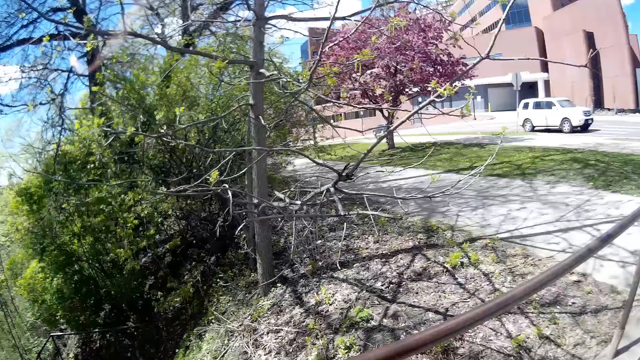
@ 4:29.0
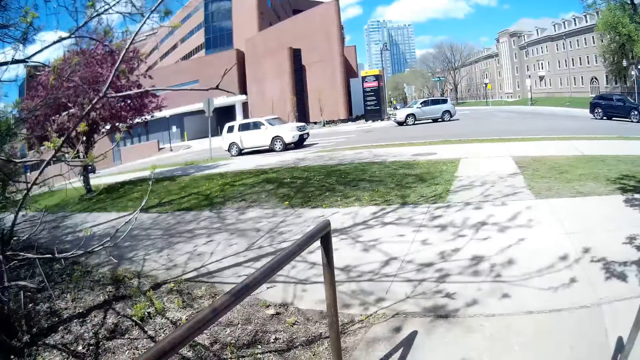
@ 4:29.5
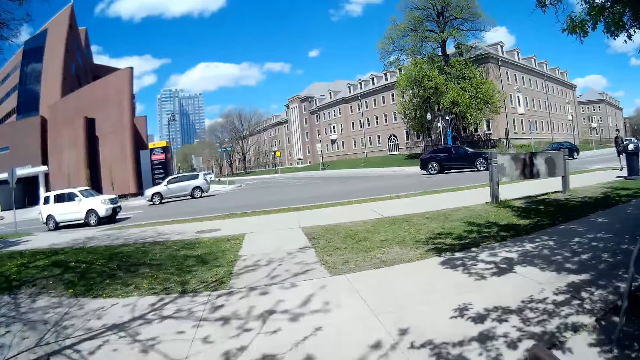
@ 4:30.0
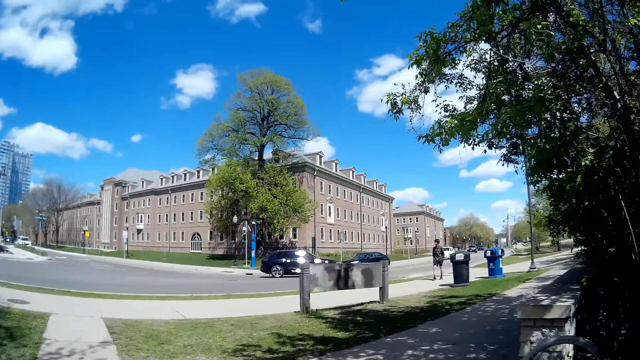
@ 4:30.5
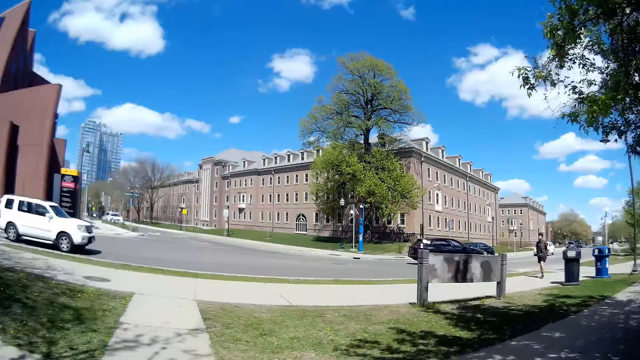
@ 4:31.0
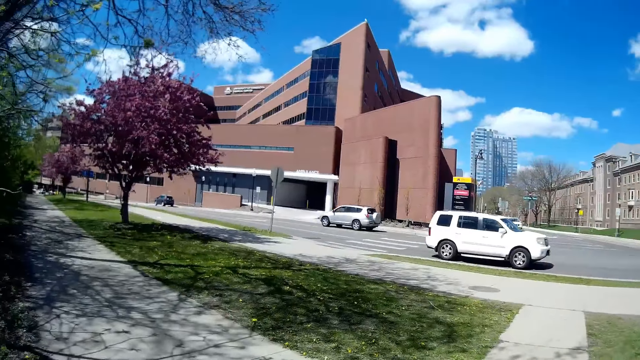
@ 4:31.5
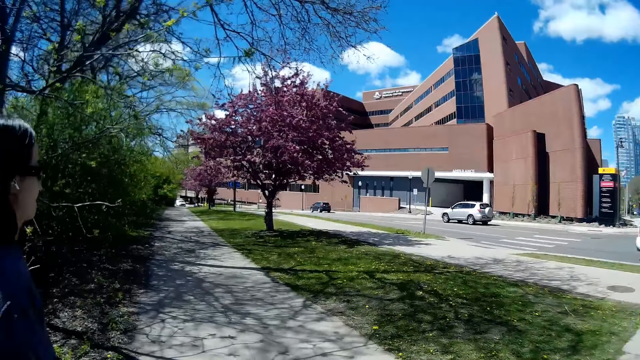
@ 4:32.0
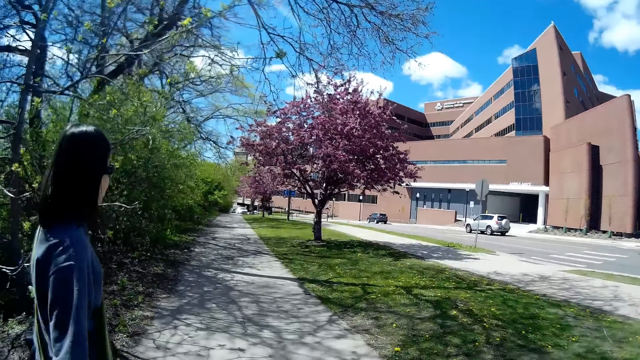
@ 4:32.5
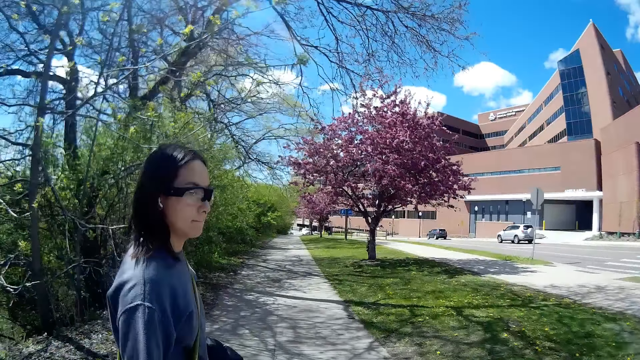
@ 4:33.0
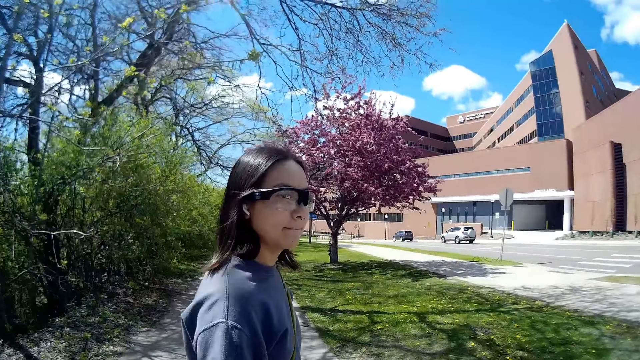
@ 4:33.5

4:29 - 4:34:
Several cars drive past the camera wearer. The camera wearer walks. A white car drives past the camera wearer.

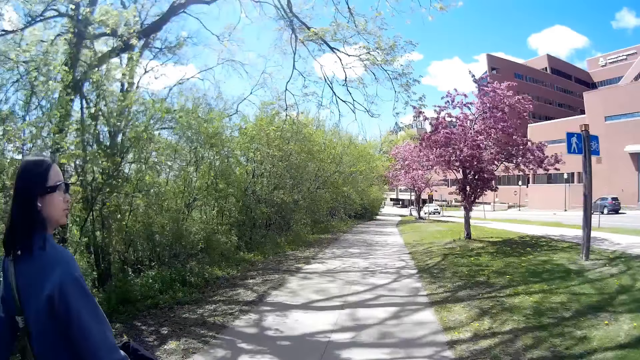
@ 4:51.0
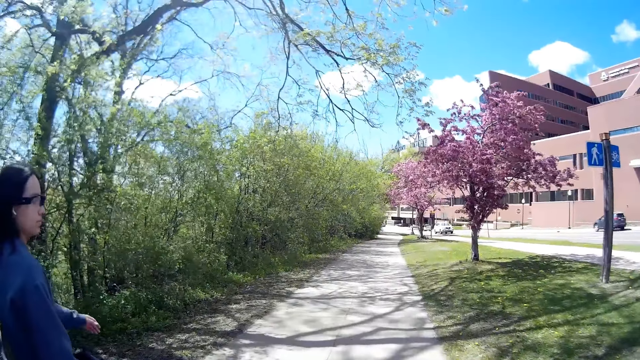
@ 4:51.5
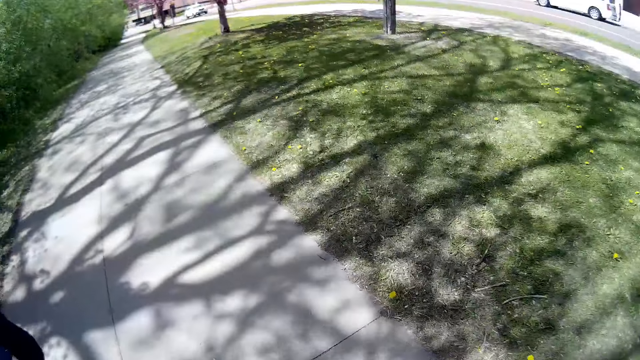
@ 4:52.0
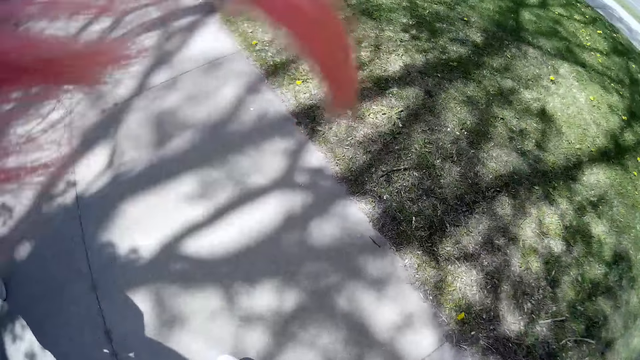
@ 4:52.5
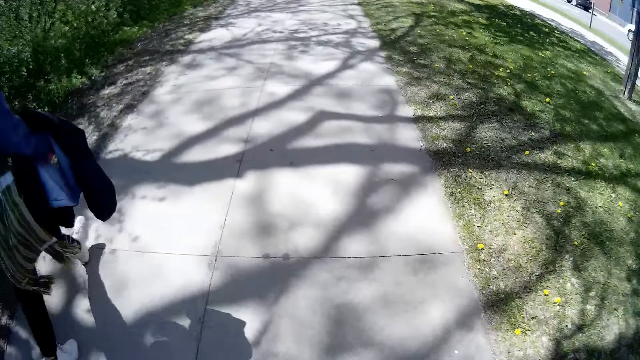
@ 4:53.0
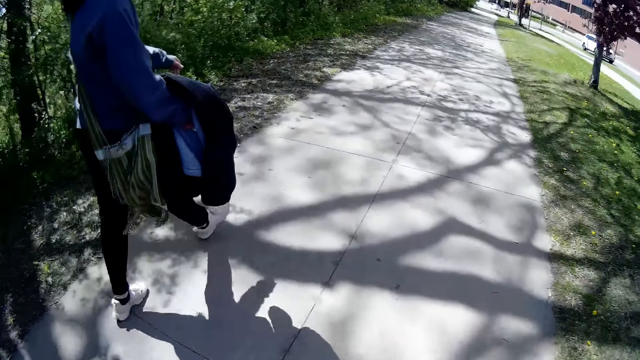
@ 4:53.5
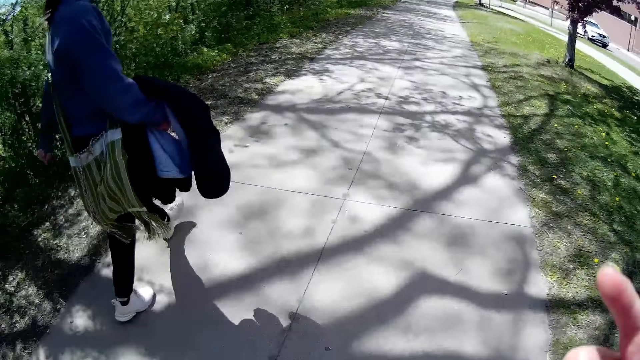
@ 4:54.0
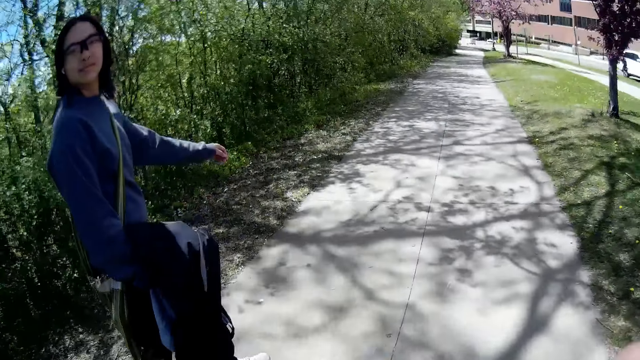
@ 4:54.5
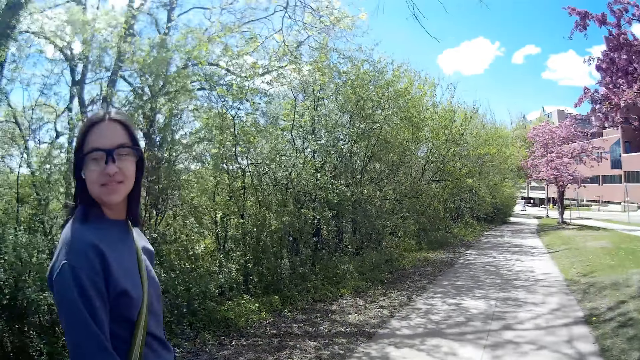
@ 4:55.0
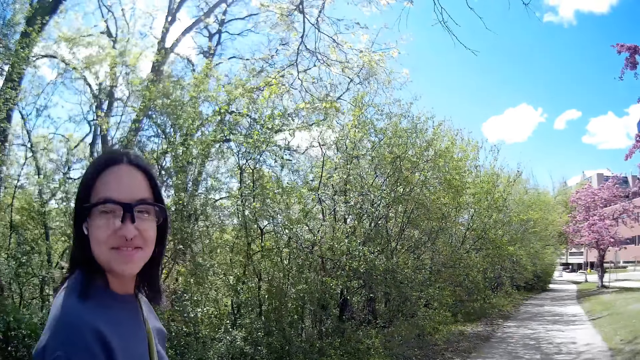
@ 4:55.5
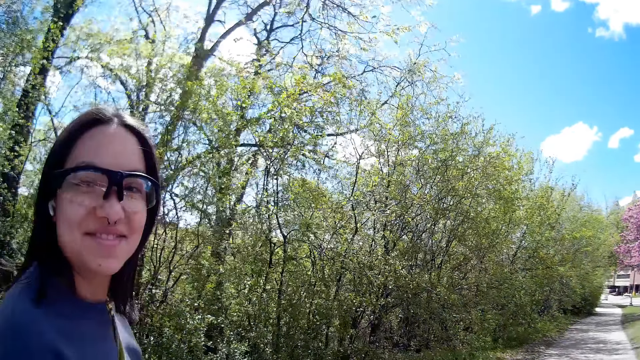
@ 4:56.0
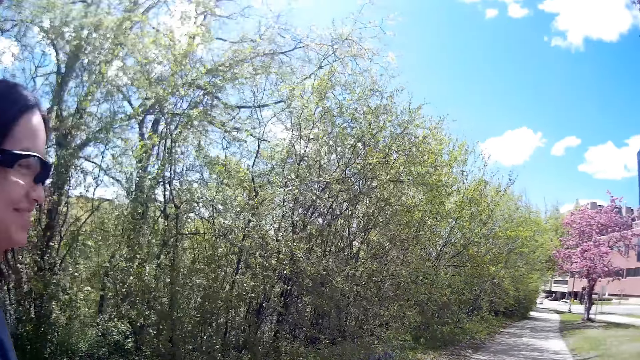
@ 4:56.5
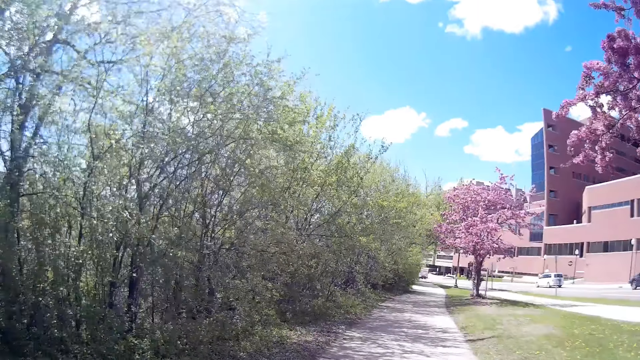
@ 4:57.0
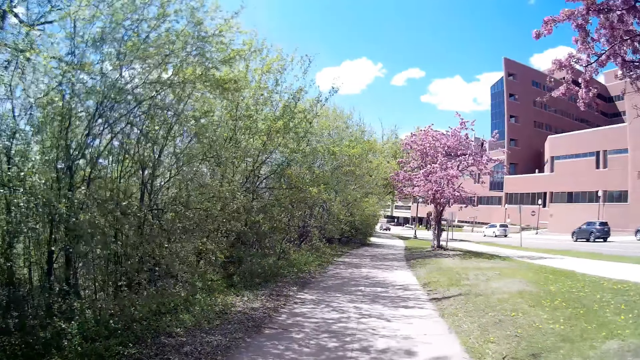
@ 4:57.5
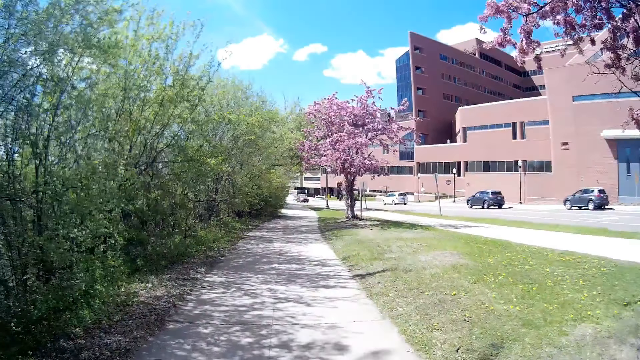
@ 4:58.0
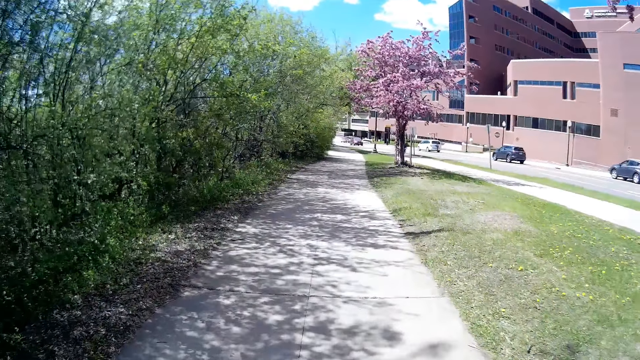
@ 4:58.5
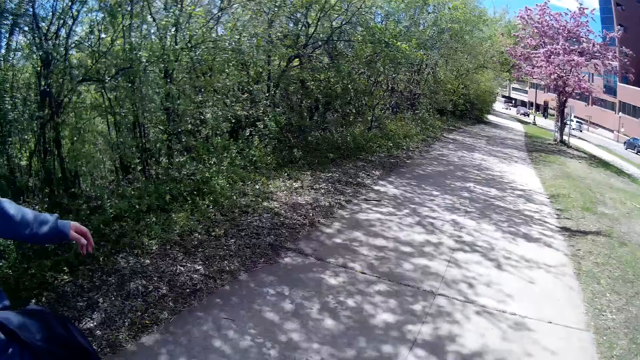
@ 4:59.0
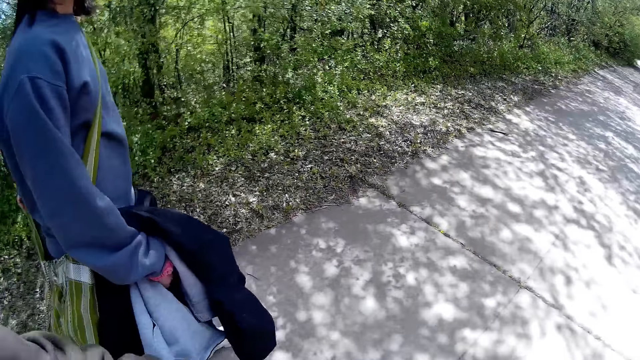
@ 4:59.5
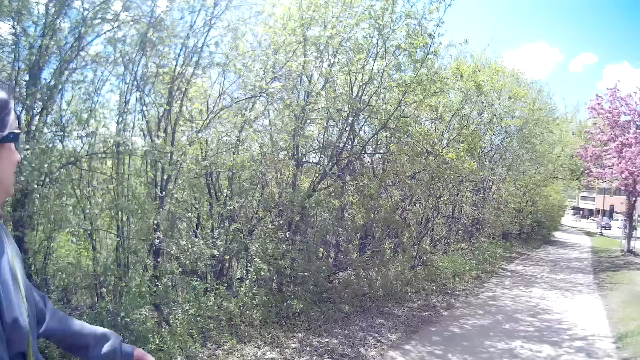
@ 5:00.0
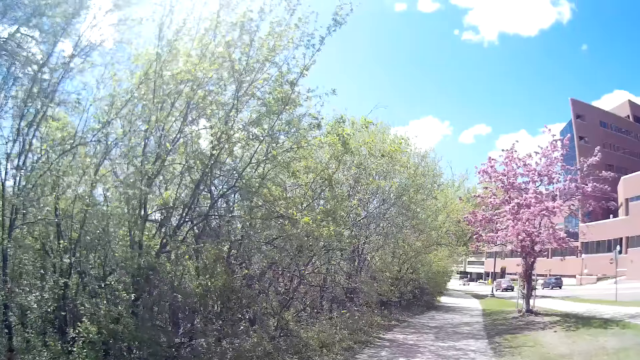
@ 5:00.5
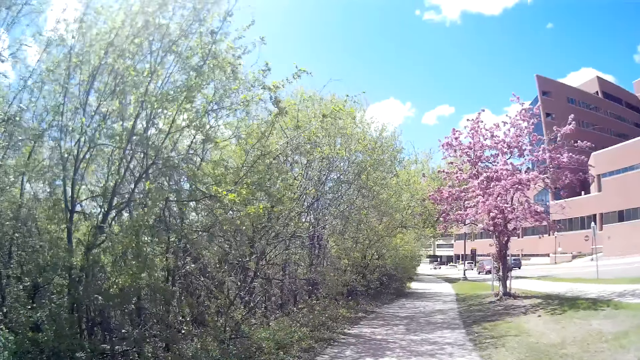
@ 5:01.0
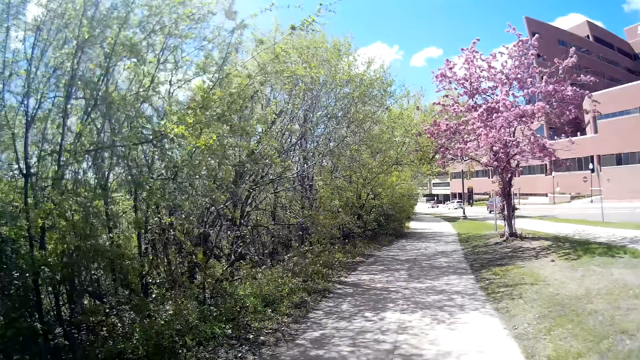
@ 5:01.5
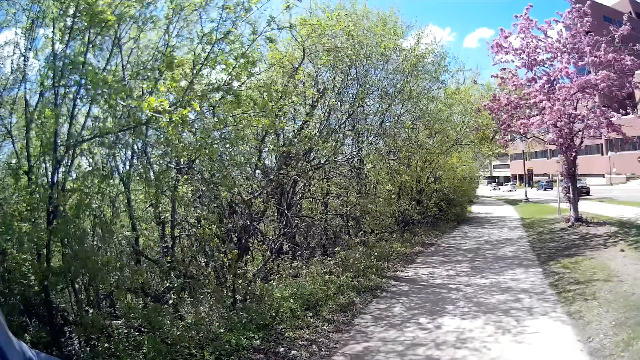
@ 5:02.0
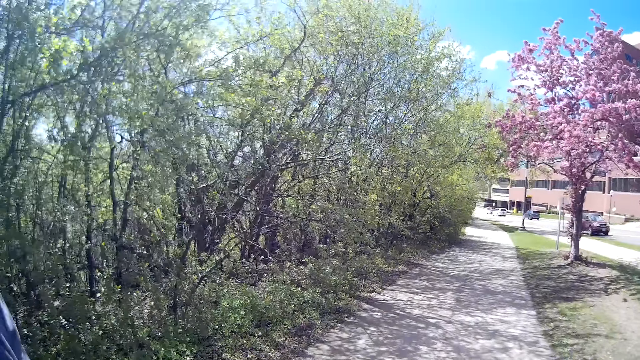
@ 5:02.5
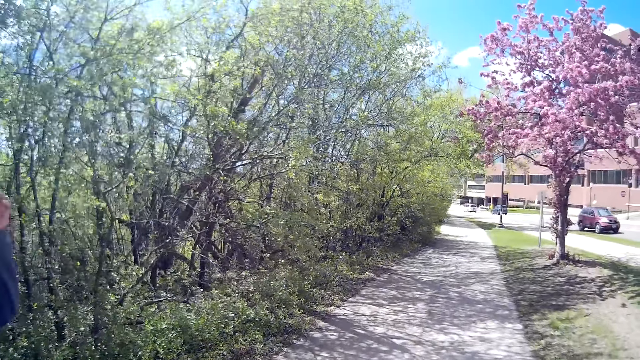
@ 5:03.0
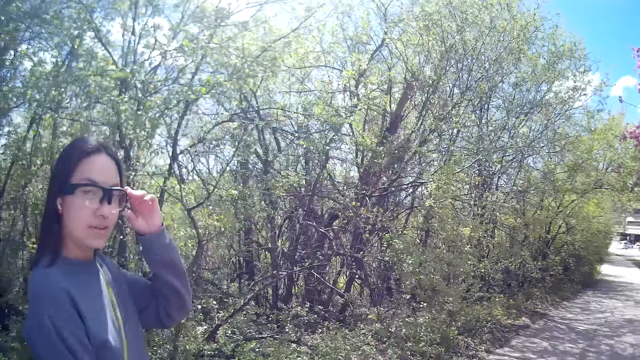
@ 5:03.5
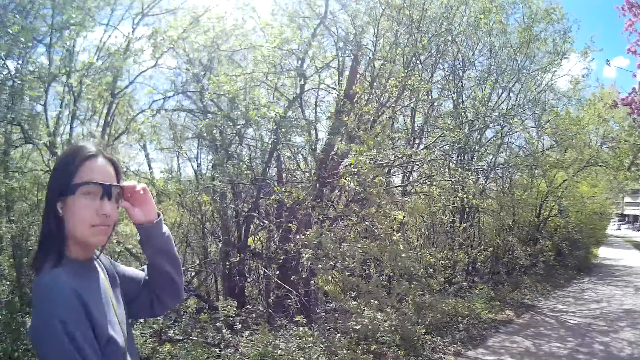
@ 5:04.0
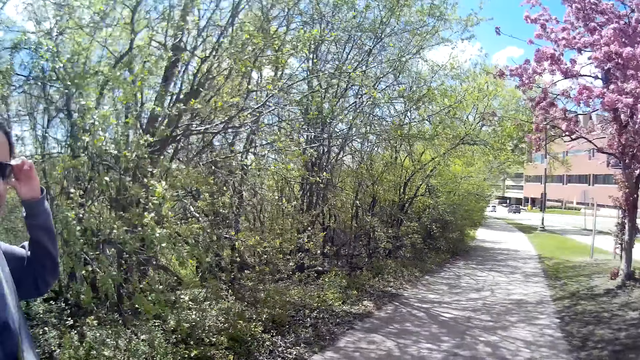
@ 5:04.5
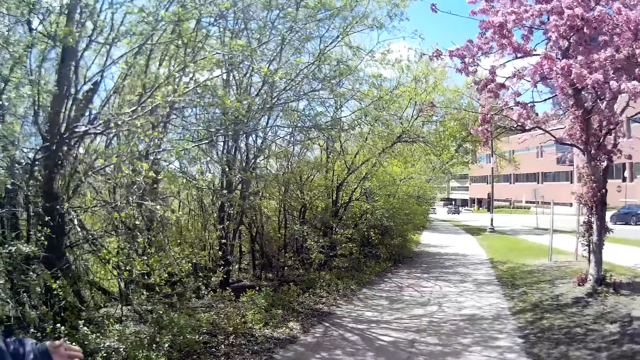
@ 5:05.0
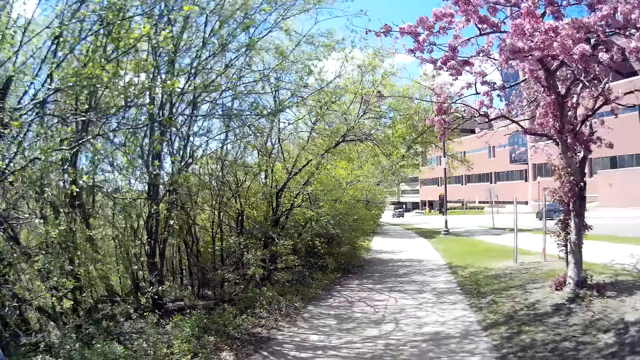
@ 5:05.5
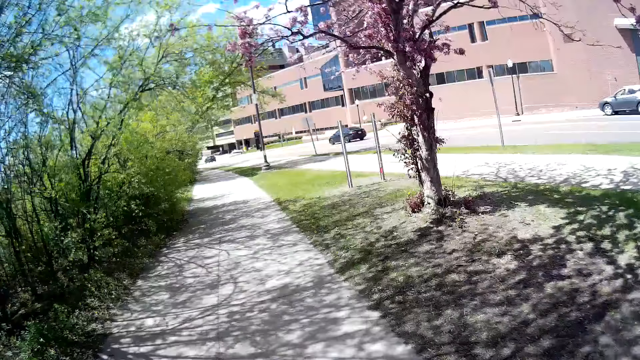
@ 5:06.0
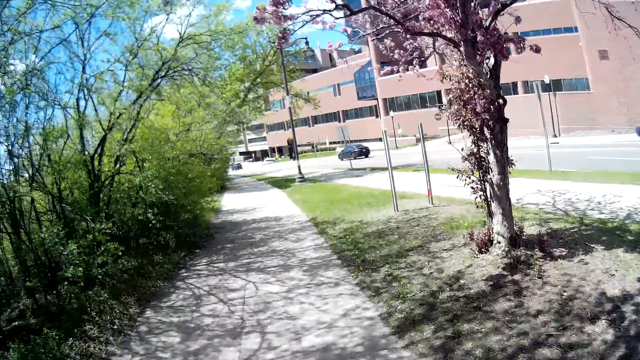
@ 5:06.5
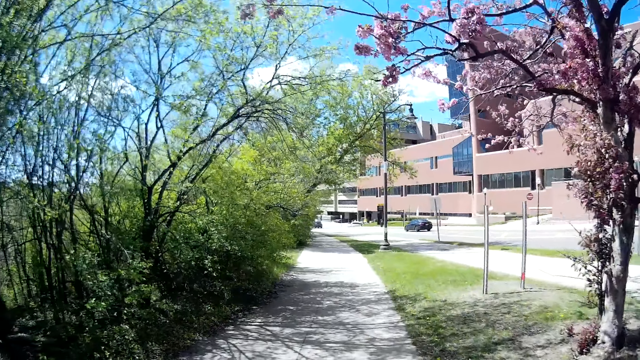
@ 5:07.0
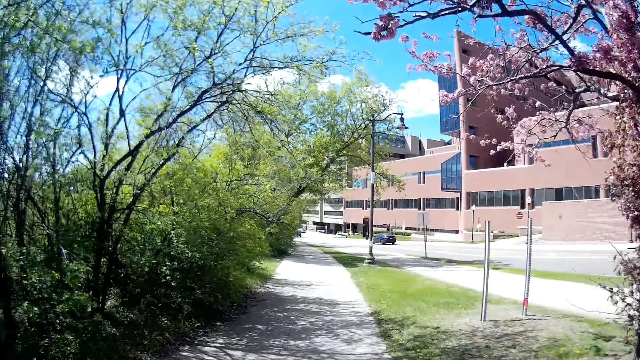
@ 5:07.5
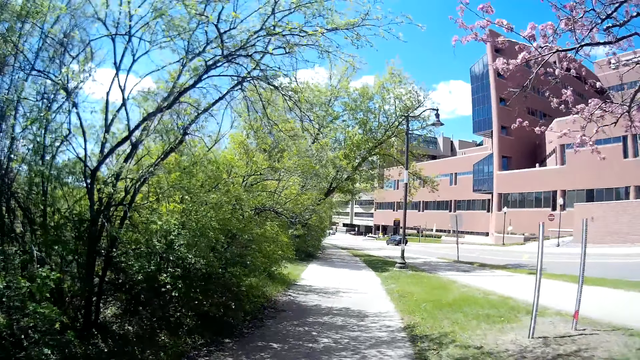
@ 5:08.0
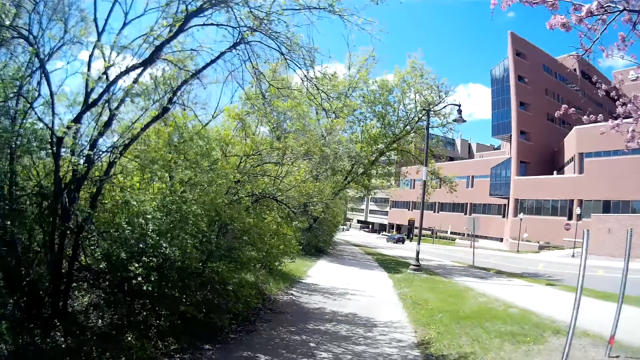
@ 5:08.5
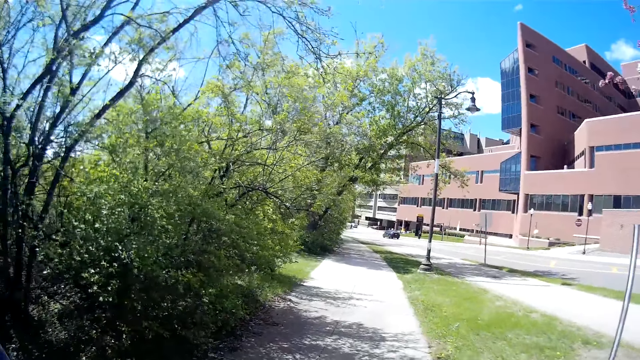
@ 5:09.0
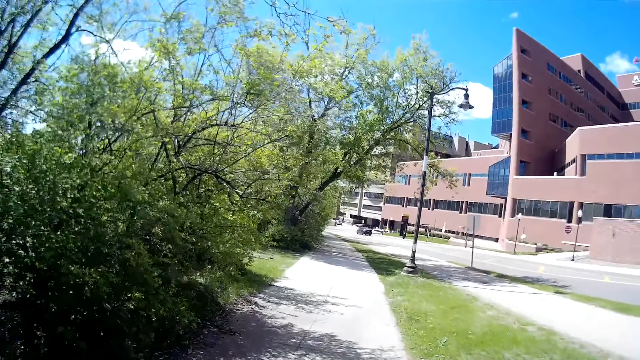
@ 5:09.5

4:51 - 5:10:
A woman walks. The camera wearer looks down. They walk around. They converse with the woman. The woman adjusts a pair of glasses on her face with her left hand.
